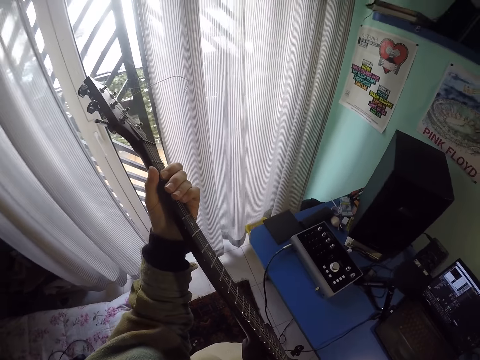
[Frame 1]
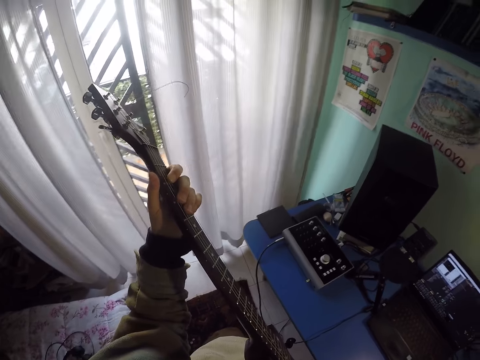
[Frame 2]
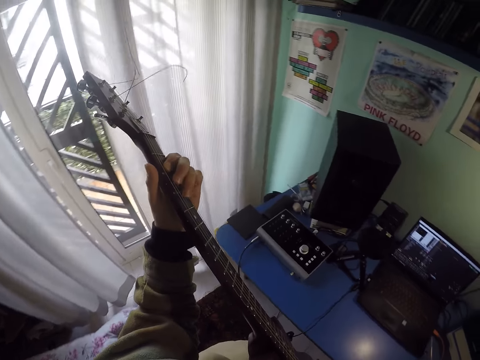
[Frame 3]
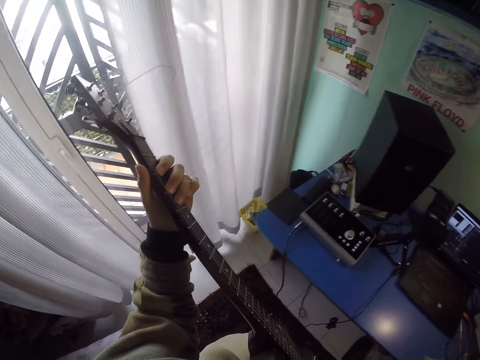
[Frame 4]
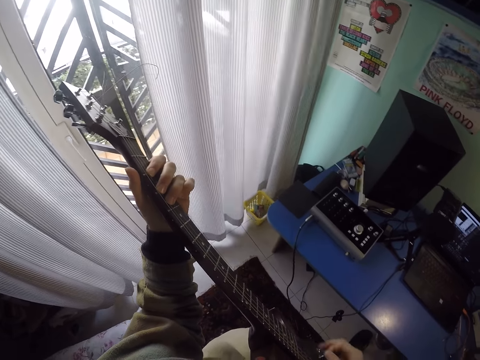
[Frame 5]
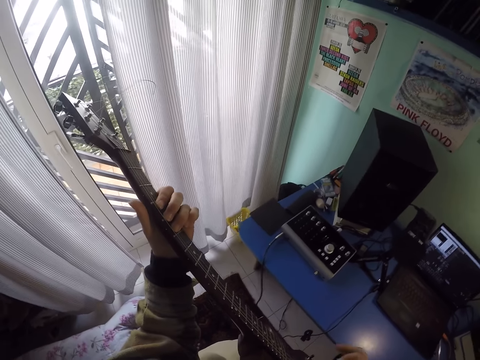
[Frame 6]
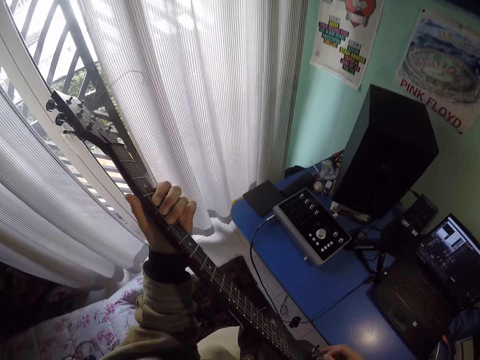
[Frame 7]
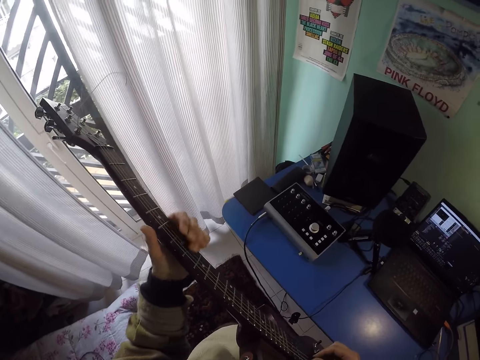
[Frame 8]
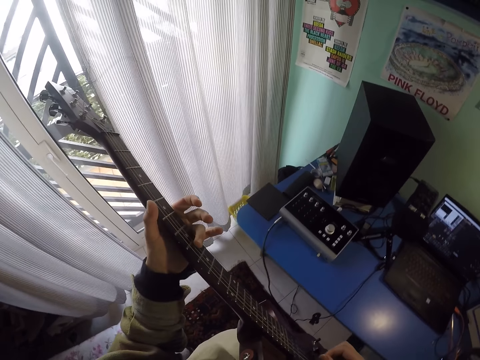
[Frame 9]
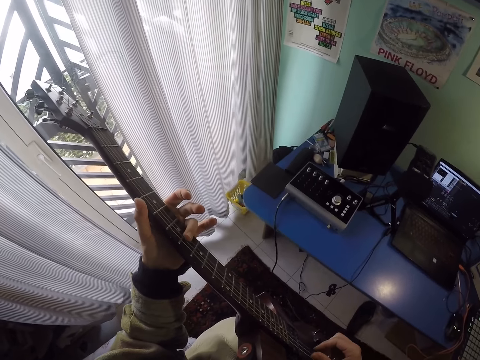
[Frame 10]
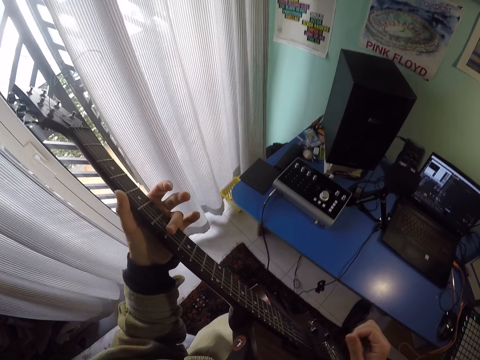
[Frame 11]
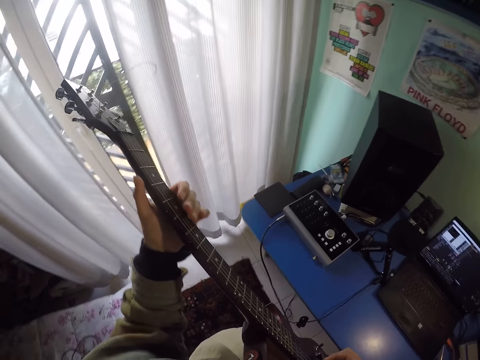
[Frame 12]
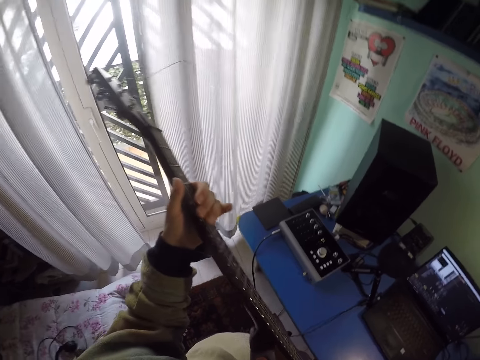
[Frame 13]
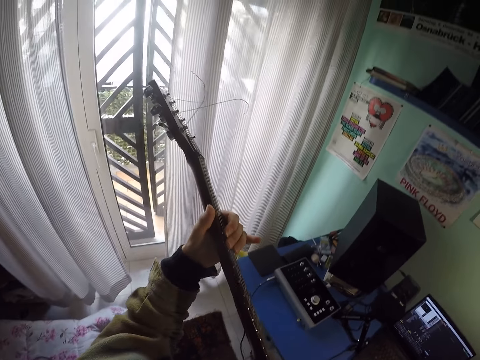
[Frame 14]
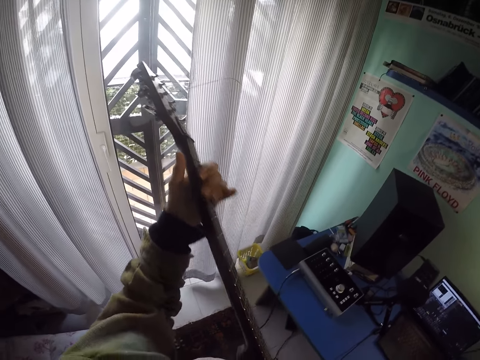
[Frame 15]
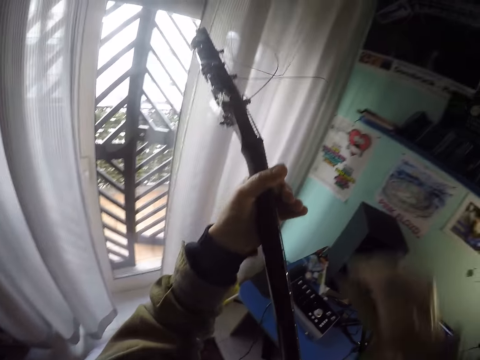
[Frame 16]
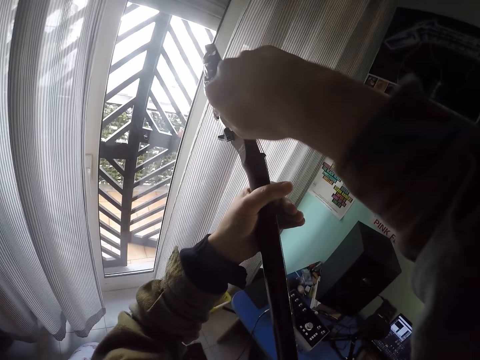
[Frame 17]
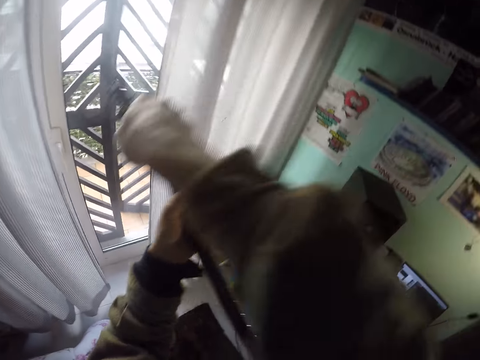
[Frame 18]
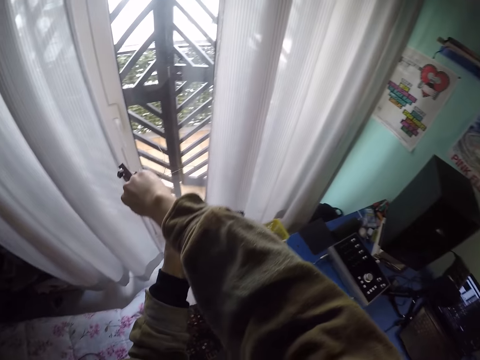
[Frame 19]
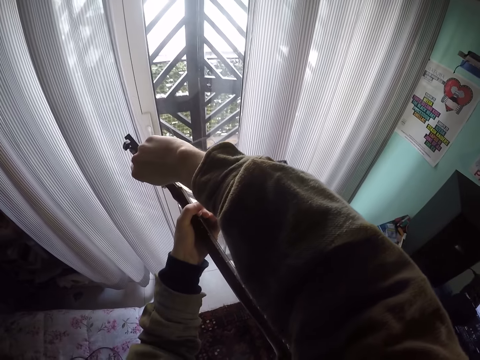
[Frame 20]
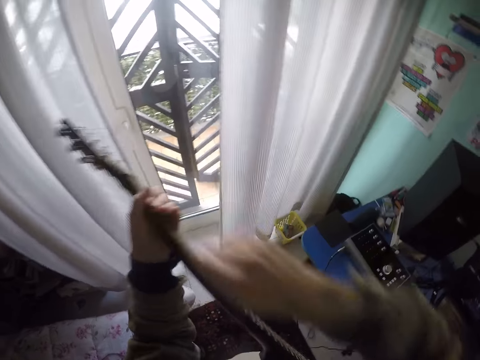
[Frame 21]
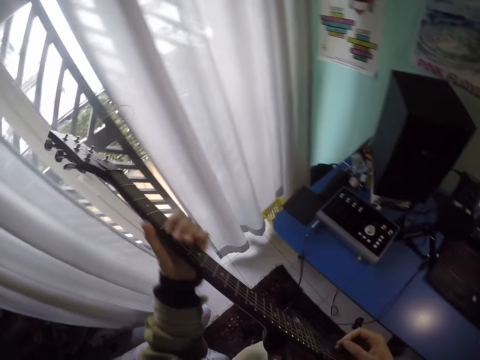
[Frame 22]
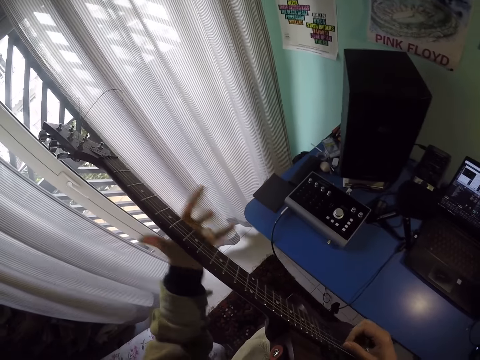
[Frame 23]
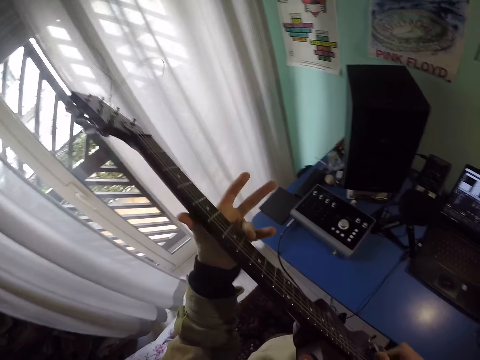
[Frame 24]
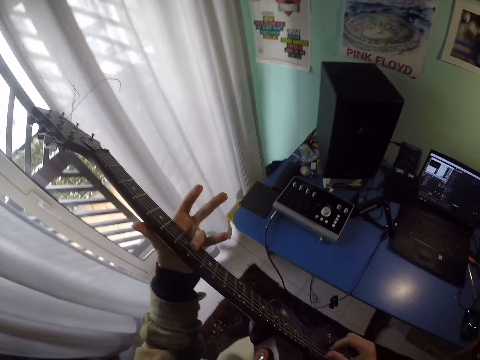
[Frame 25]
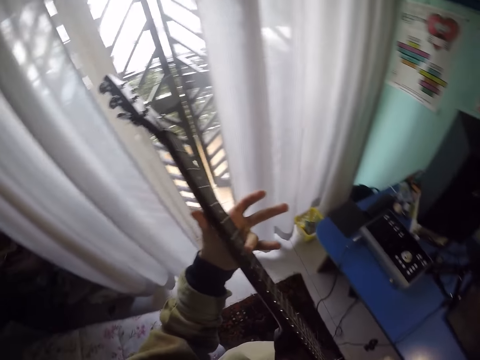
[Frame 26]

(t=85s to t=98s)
The camera wearer plays a guitar. They touch the guitar.

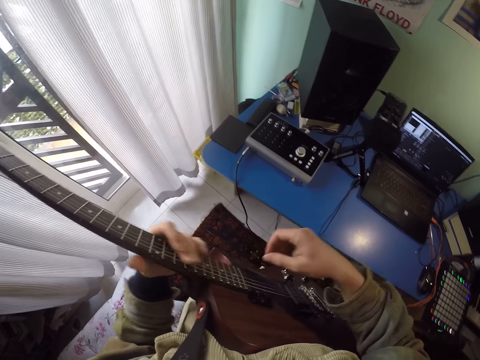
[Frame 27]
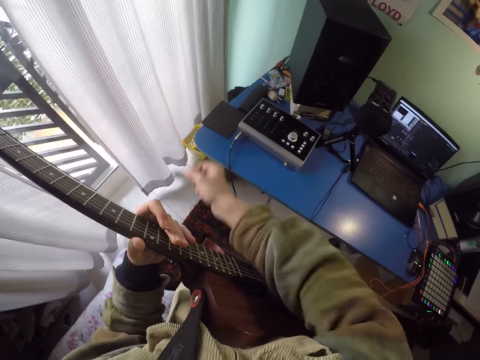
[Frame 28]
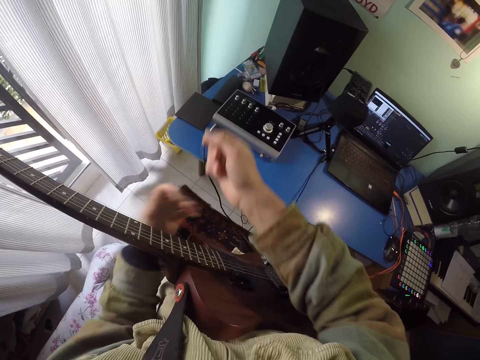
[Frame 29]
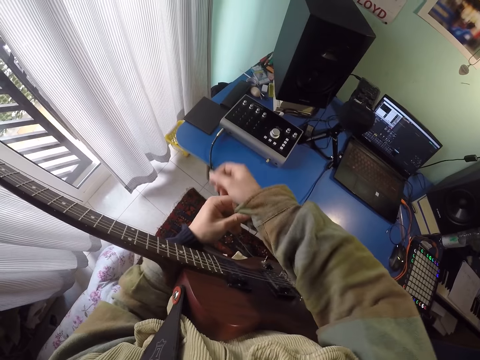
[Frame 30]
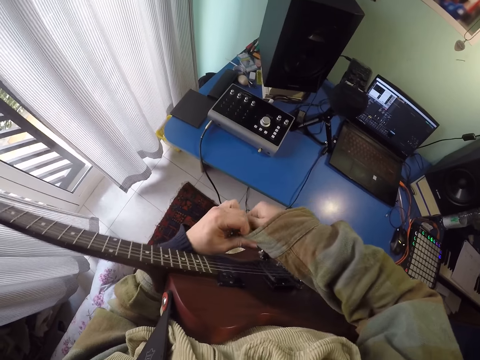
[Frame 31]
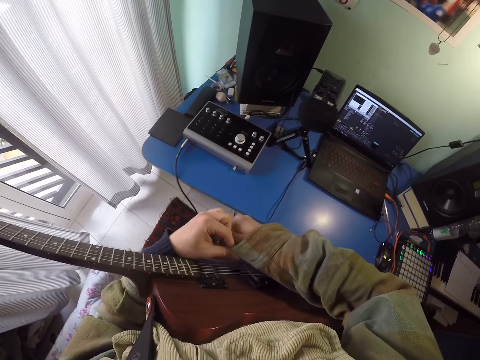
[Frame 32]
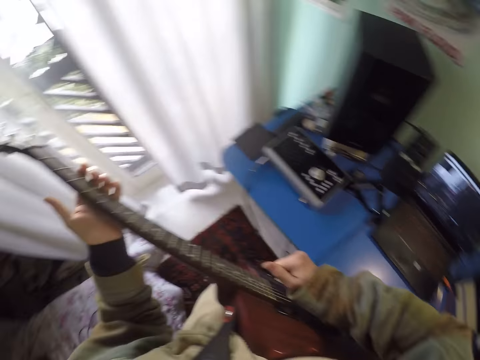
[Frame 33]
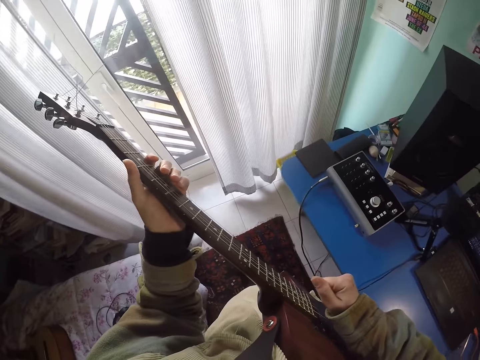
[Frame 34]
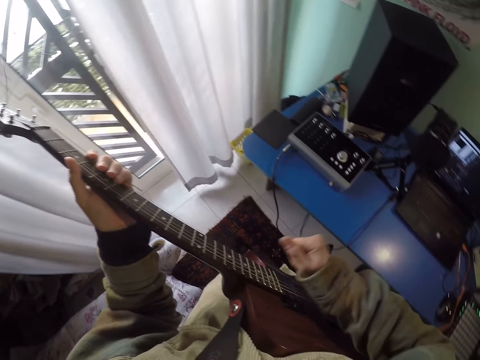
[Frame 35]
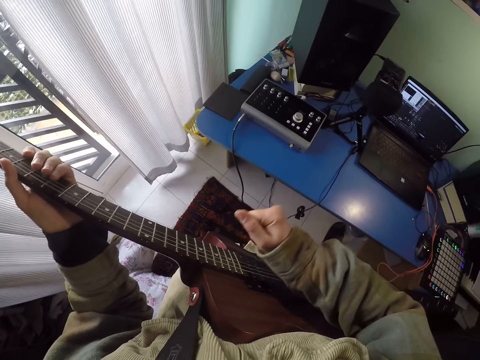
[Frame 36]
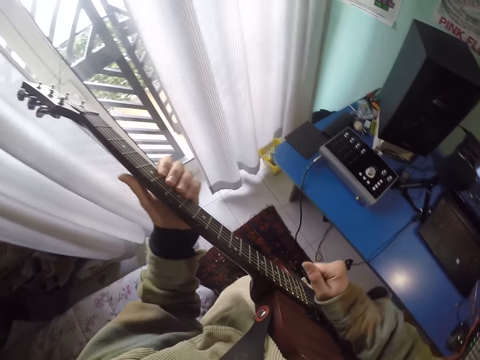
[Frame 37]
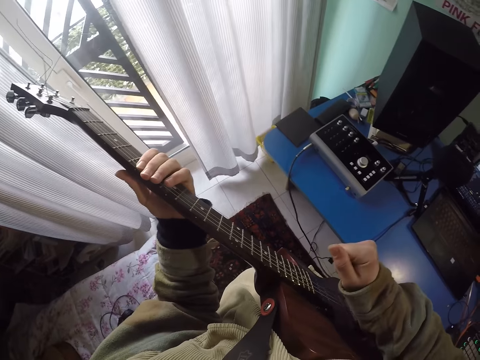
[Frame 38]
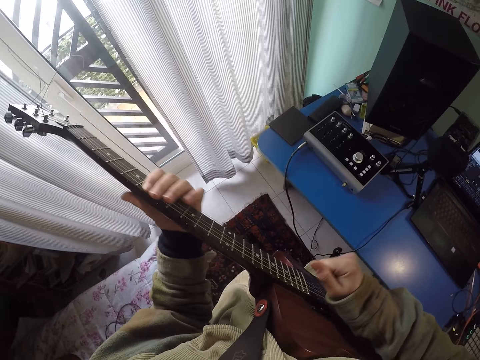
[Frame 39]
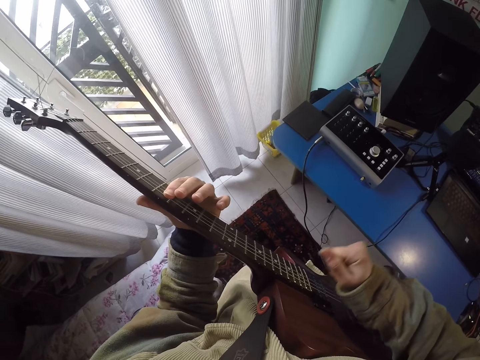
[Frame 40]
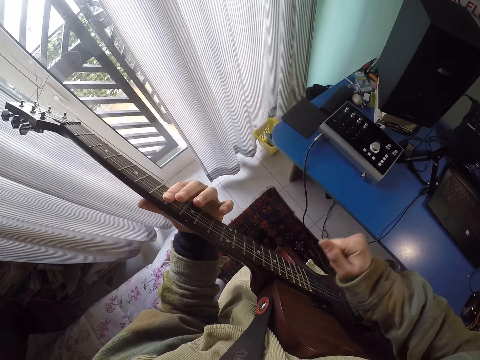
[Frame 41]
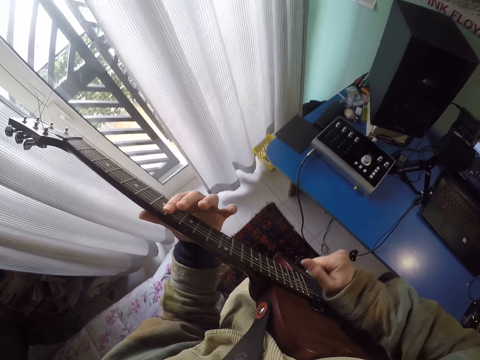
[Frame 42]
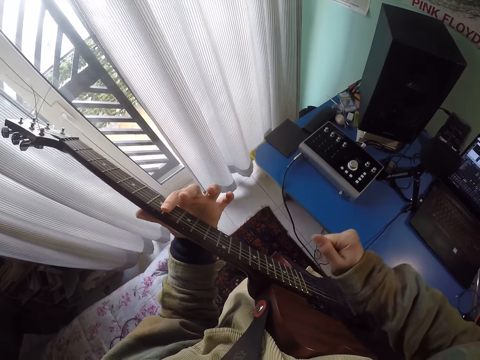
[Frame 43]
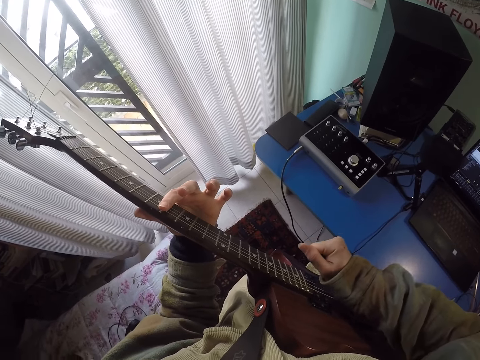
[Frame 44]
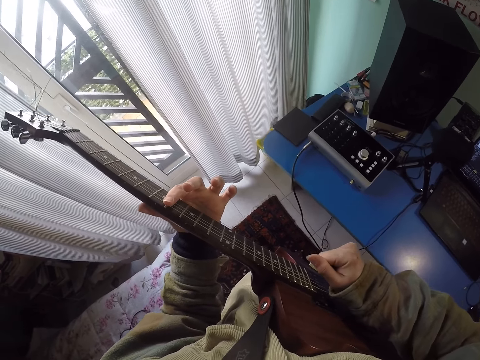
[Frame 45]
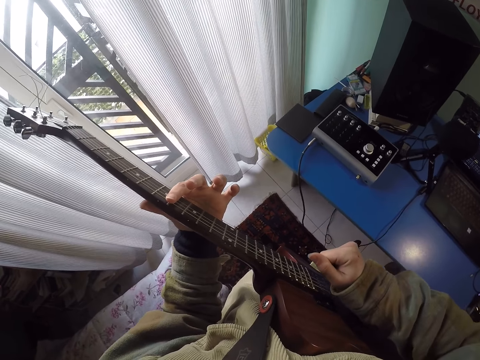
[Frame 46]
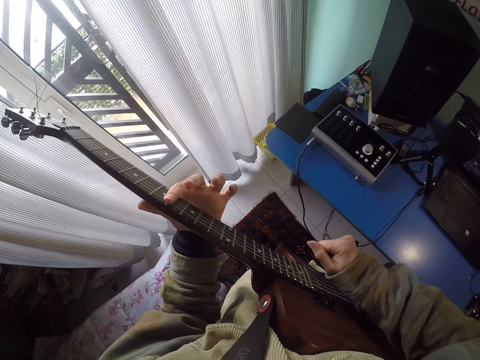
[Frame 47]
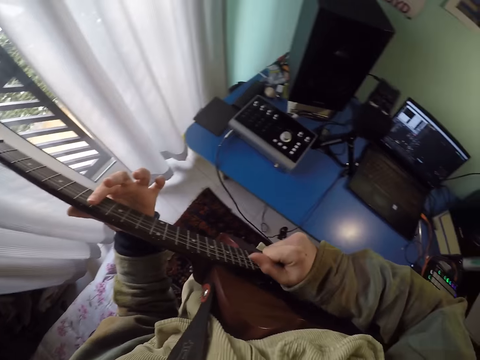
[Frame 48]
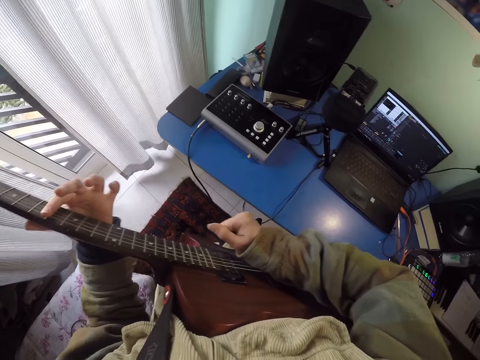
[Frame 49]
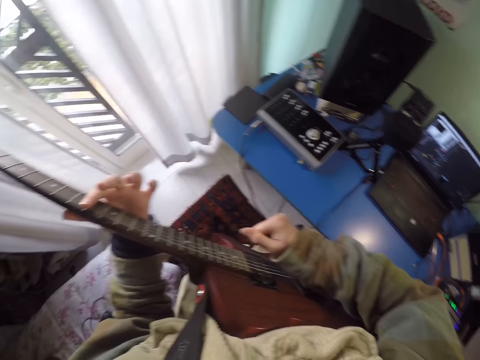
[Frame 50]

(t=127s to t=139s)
The camera wearer adjusts a jacket with the left hand. They touch the cloth. They play a guitar in the room. They touch the guitar.
